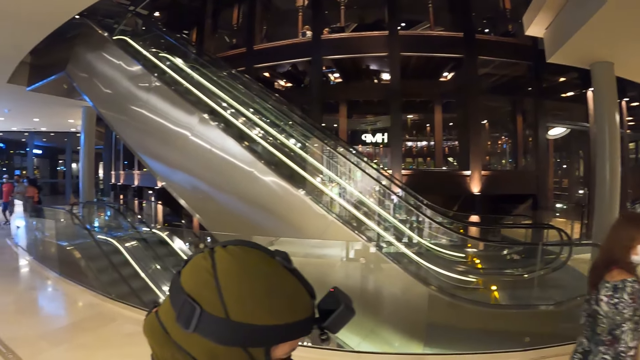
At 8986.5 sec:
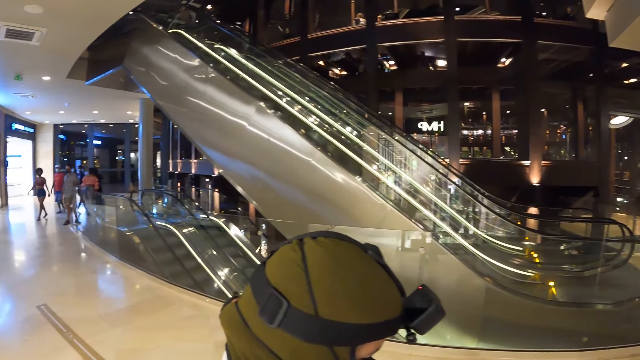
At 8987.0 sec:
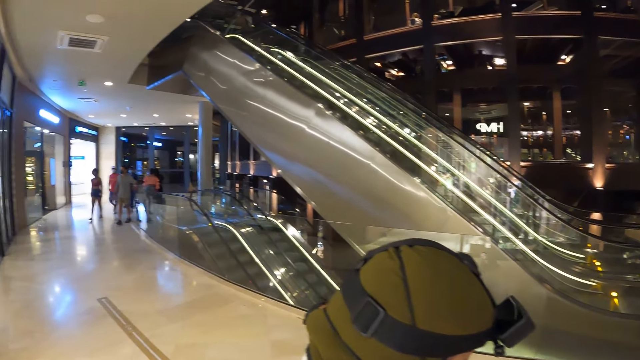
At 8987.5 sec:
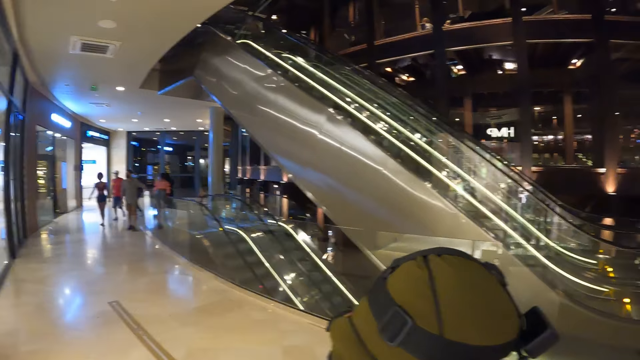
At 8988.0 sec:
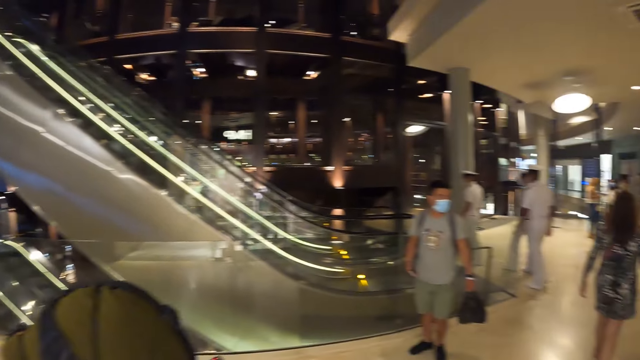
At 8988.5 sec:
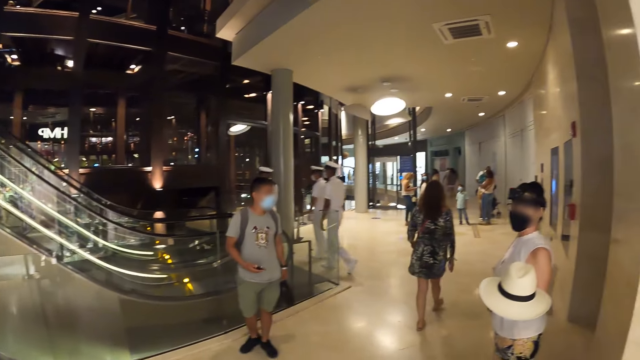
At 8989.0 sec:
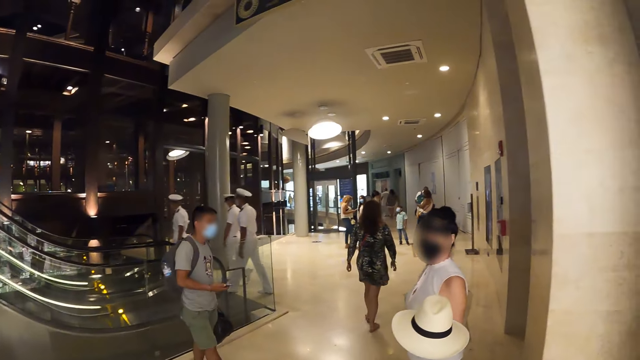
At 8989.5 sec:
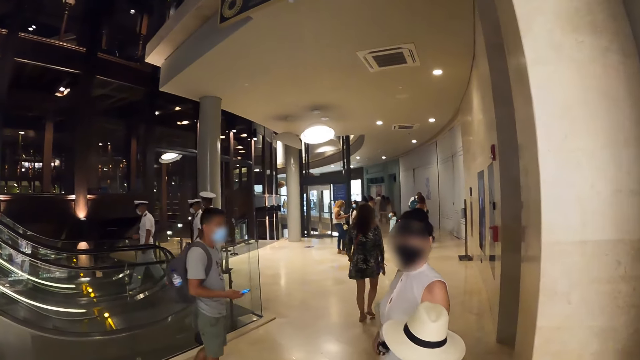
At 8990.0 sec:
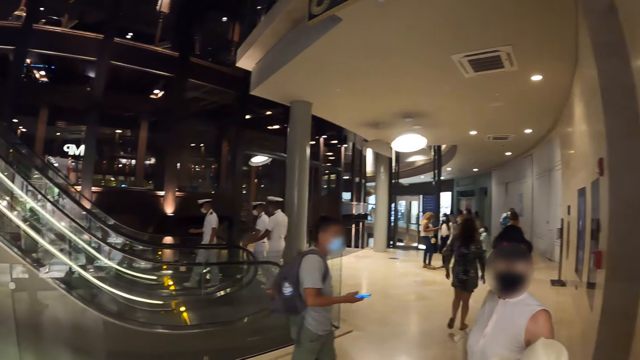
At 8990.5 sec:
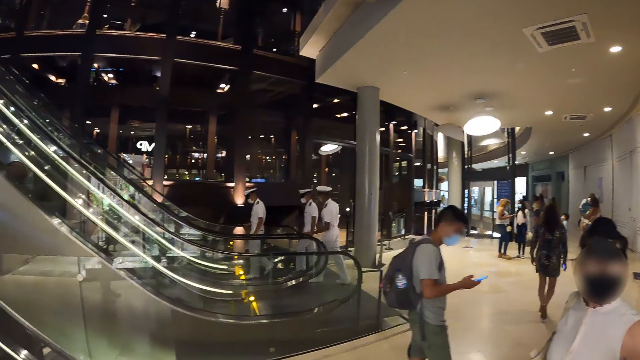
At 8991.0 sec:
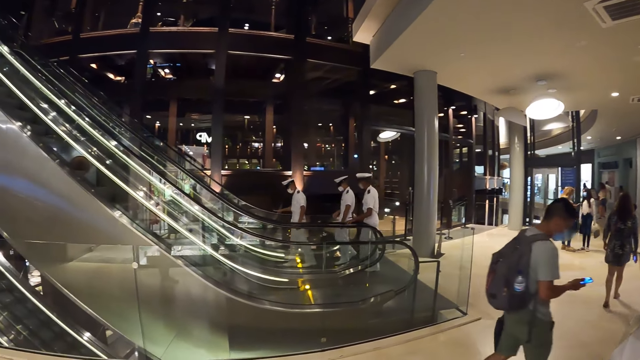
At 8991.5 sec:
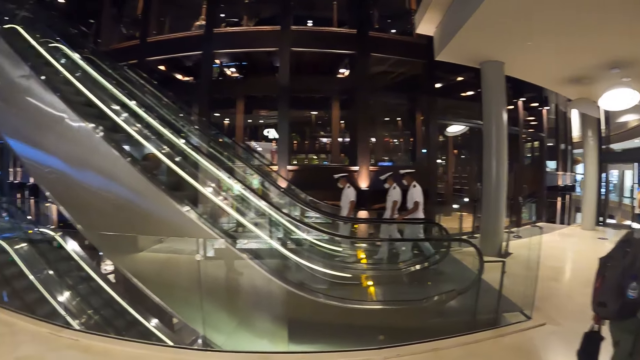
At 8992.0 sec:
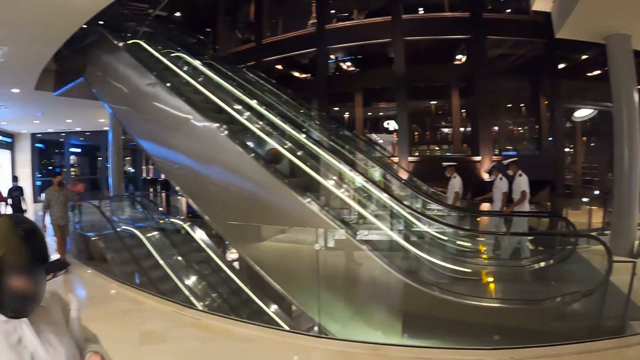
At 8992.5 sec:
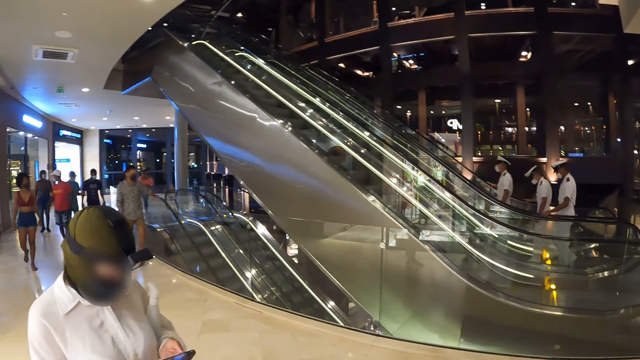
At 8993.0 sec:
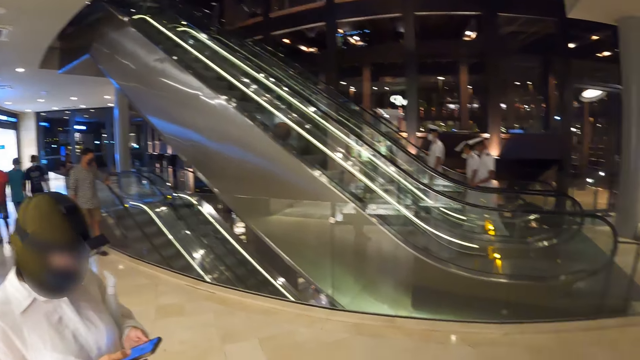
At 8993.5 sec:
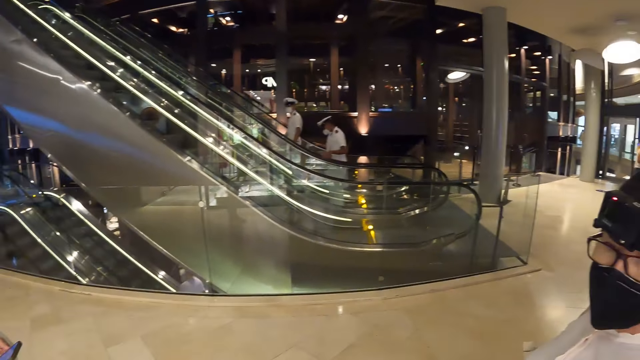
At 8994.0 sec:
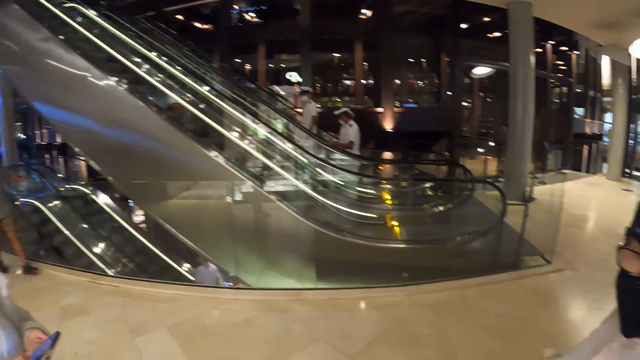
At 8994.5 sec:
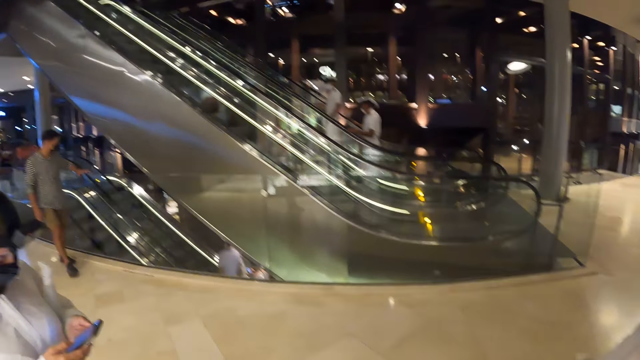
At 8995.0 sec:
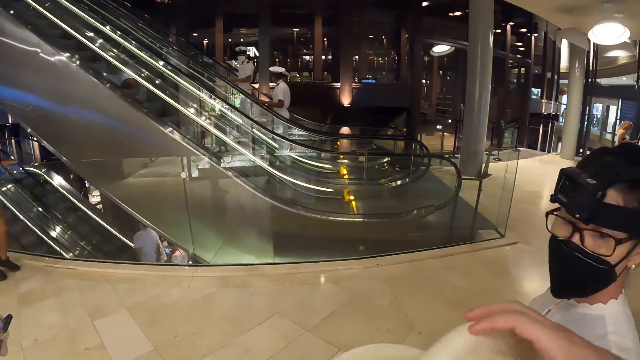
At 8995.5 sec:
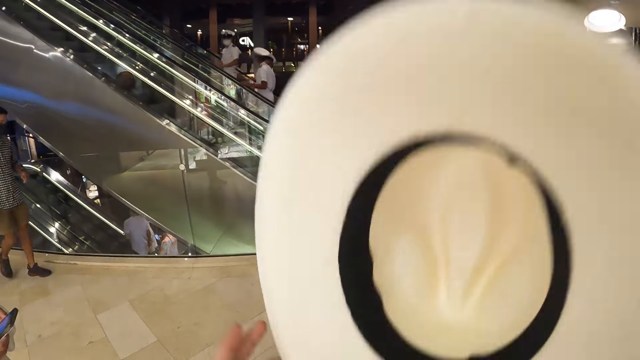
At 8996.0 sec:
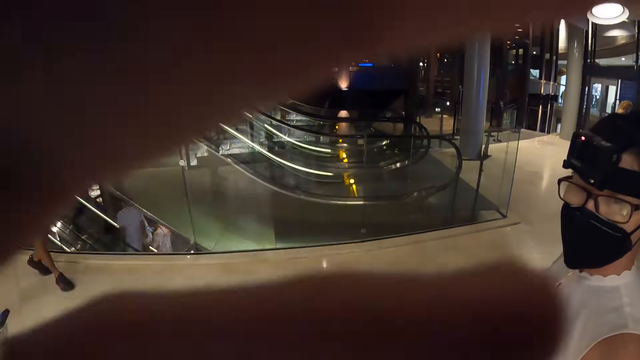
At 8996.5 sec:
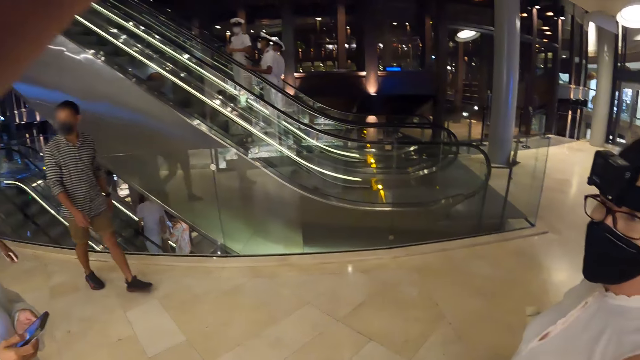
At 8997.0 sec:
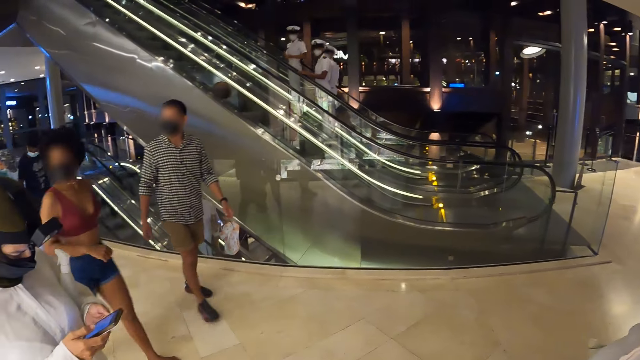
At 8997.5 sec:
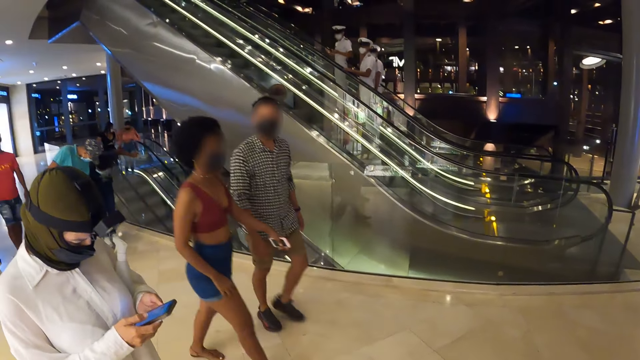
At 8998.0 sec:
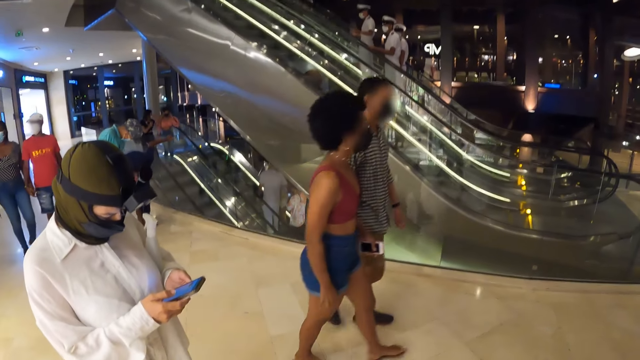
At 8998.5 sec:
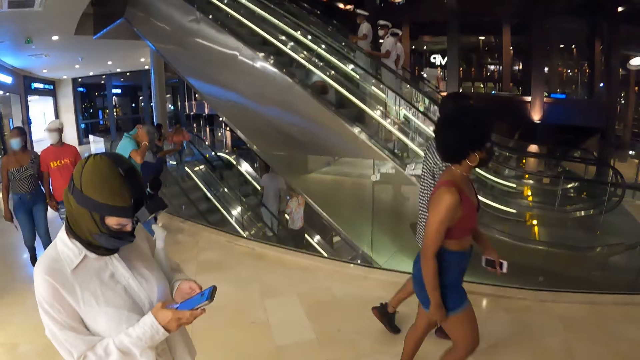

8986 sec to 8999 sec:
The camera wearer looks around. She interacts with the woman. Another woman operates the mobile phone in her left hand with both hands. The camera wearer collects the hat from the first woman with her right hand. She lifts the hat. She wears the hat on her head with her right hand. She touches her head with her left hand.

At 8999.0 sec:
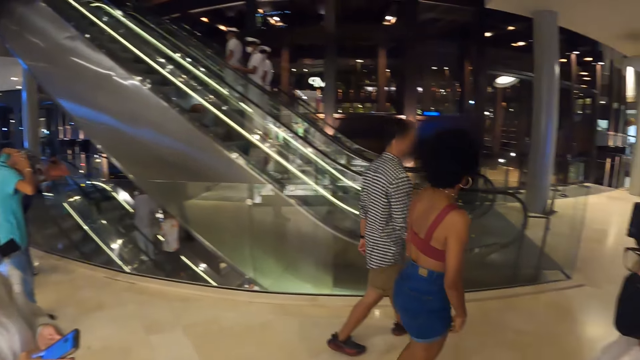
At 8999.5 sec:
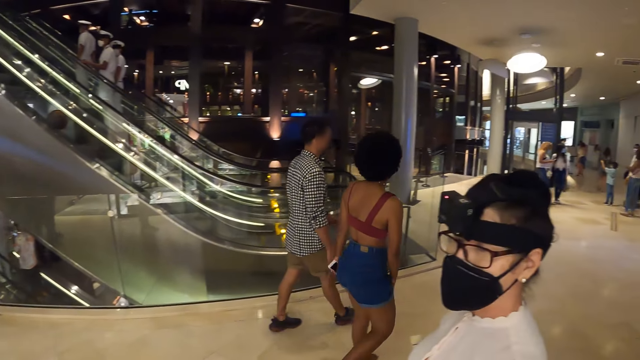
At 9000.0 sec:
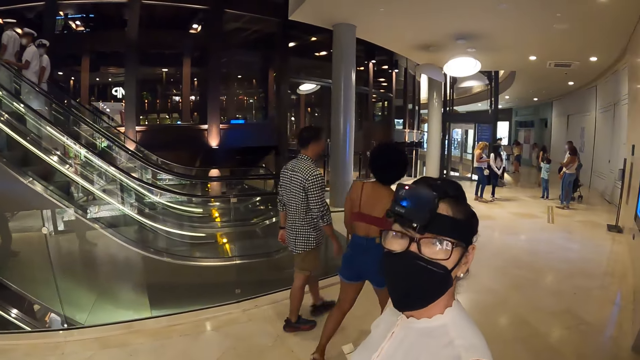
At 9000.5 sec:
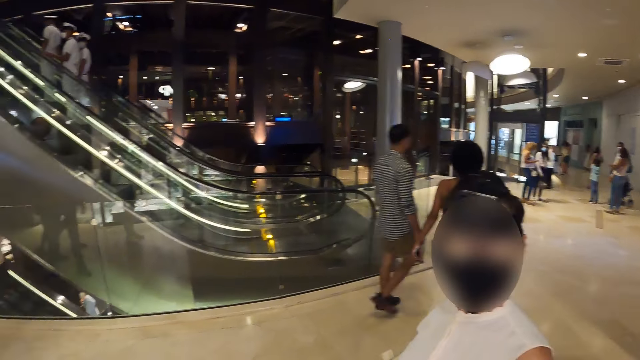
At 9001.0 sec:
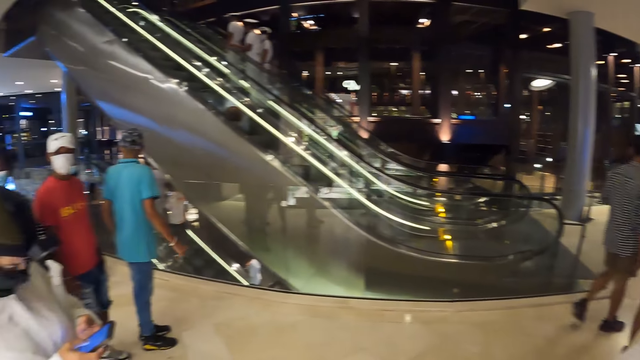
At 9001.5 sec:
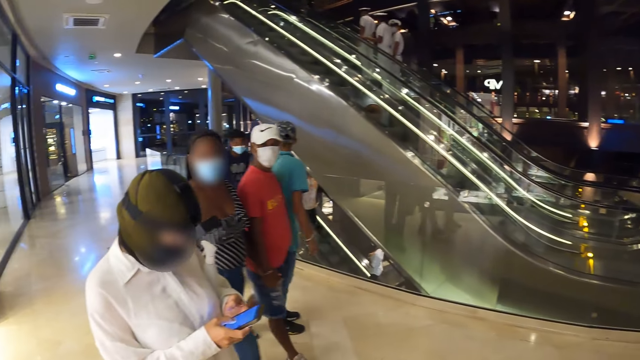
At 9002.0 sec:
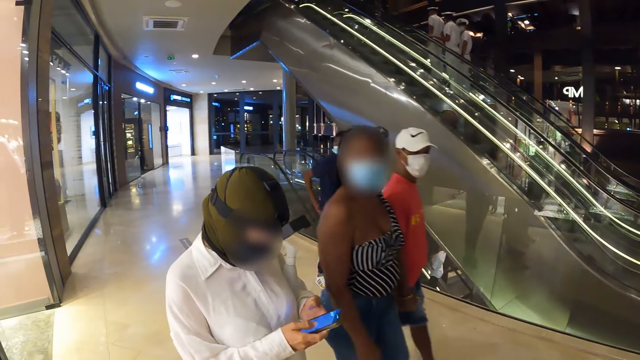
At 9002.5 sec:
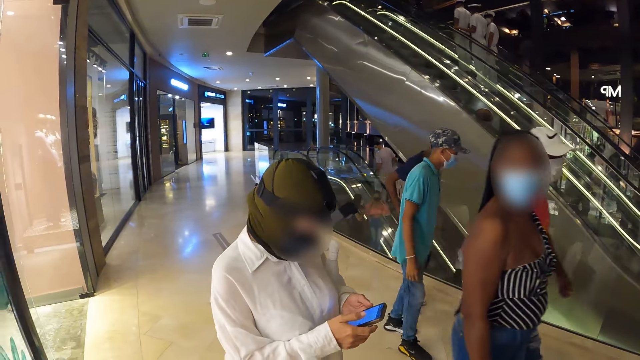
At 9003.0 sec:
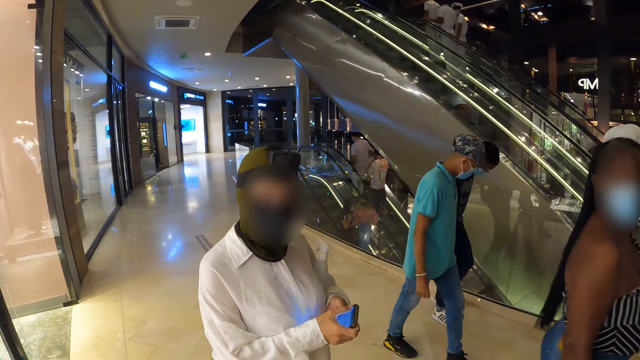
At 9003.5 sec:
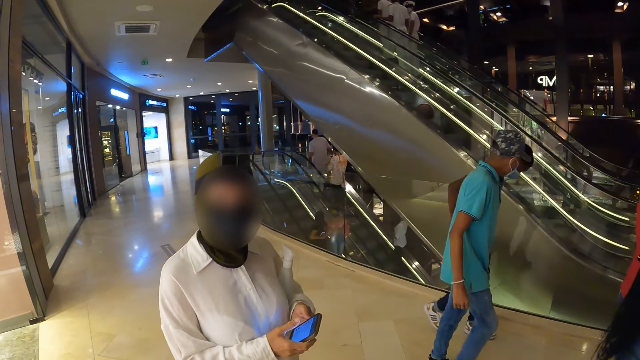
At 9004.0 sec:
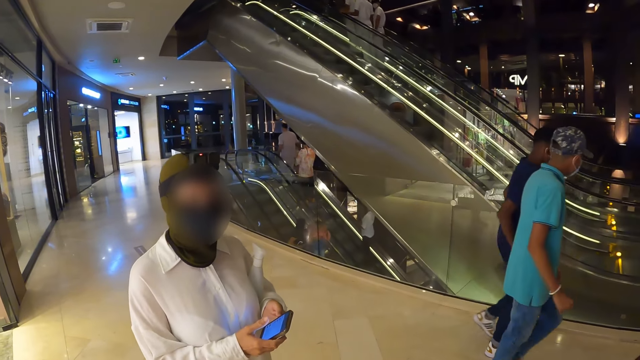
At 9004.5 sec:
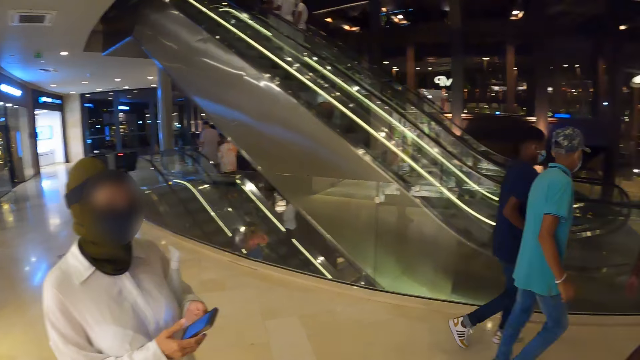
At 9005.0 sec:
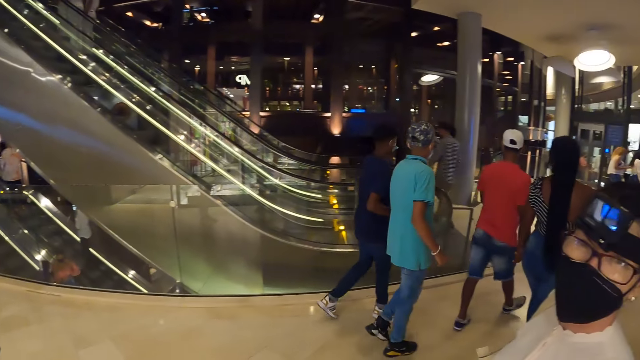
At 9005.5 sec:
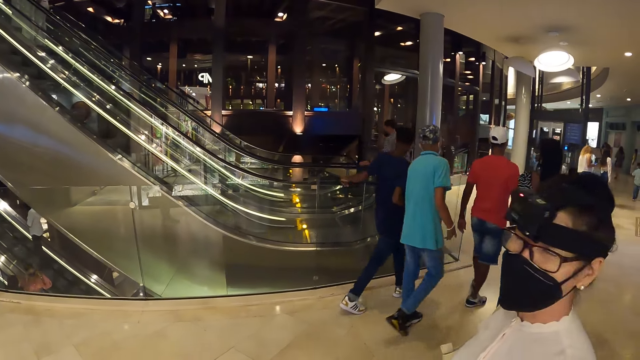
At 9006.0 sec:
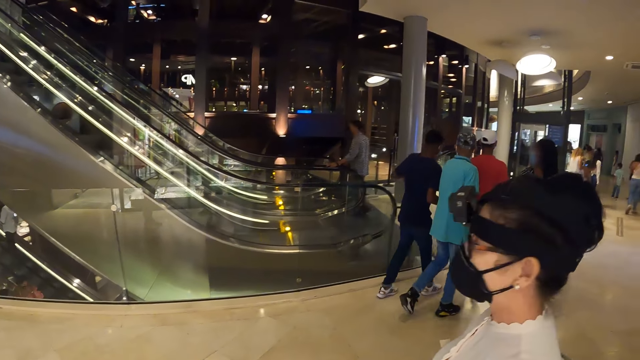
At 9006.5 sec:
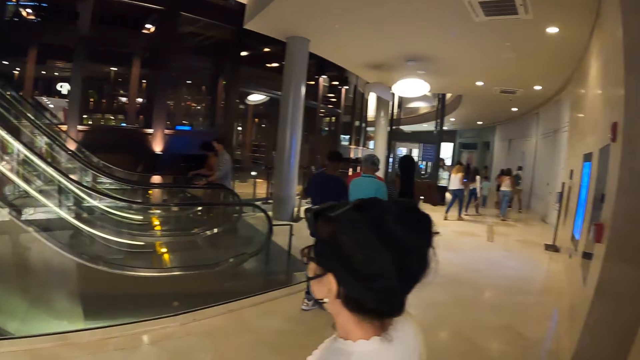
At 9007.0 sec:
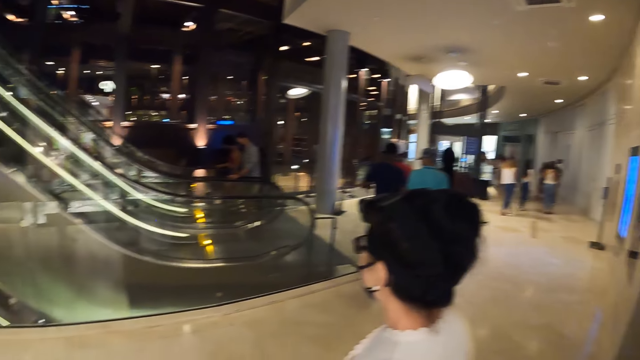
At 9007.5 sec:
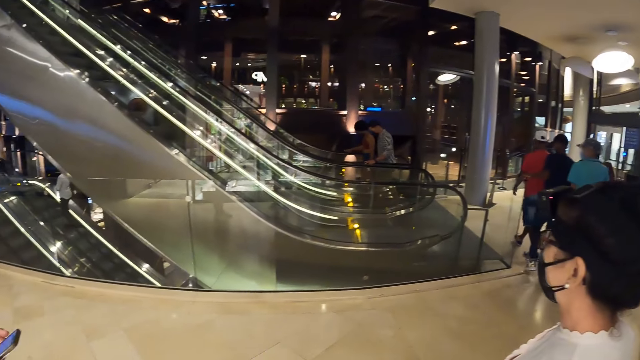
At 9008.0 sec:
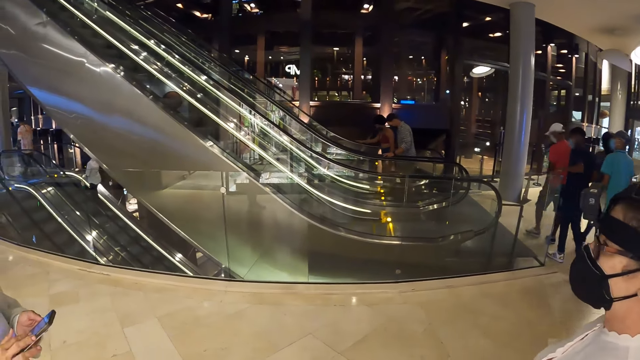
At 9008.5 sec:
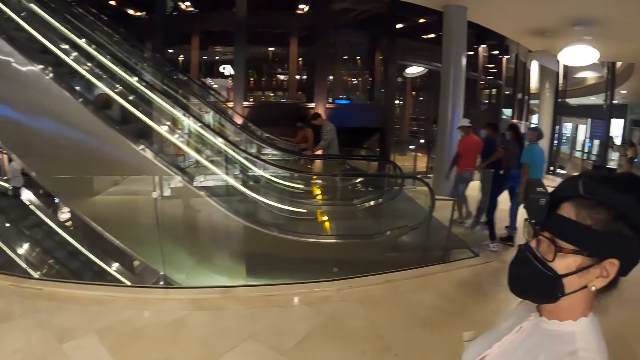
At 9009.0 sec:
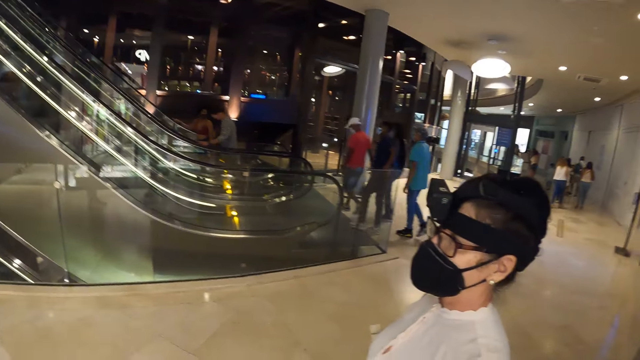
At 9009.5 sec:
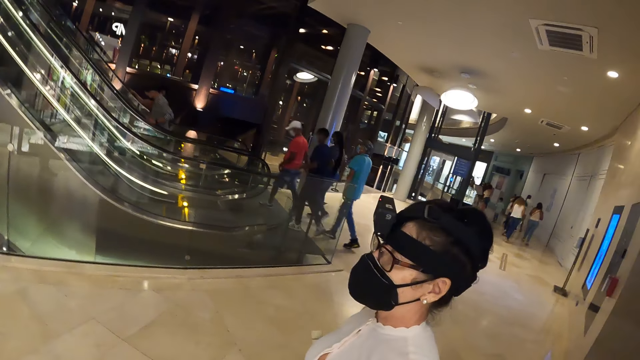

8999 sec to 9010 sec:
The camera wearer interacts with the woman. They look around. They interact with the other woman. A lady looks around.
